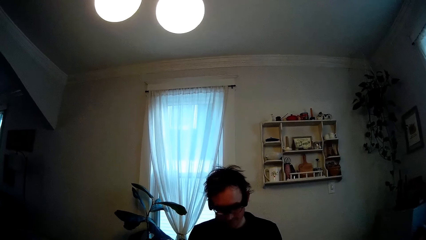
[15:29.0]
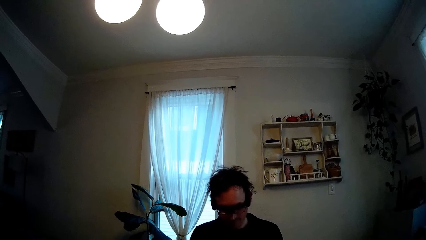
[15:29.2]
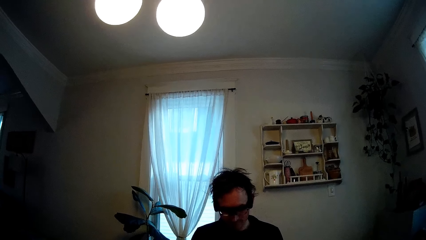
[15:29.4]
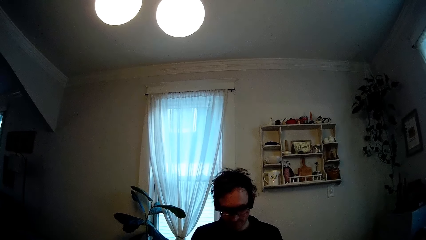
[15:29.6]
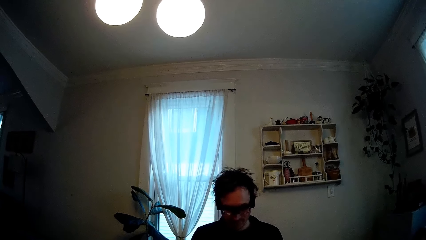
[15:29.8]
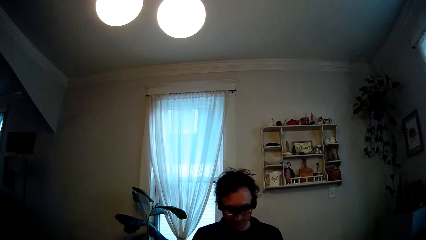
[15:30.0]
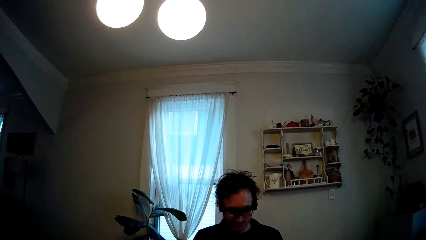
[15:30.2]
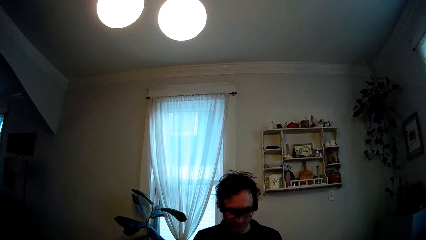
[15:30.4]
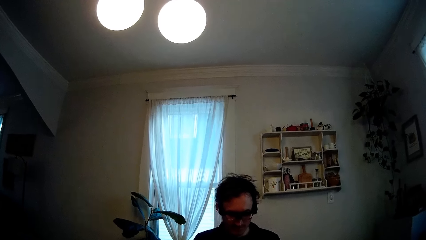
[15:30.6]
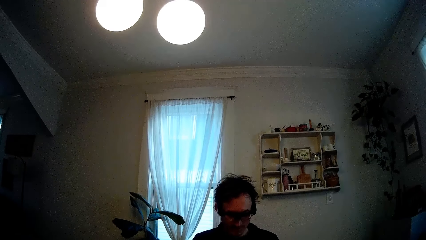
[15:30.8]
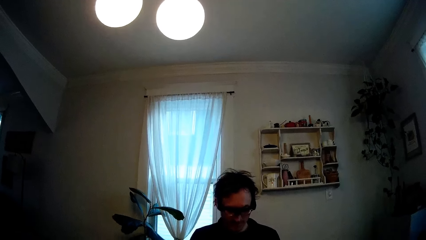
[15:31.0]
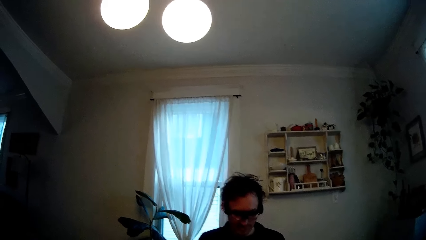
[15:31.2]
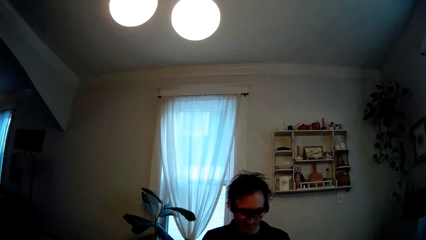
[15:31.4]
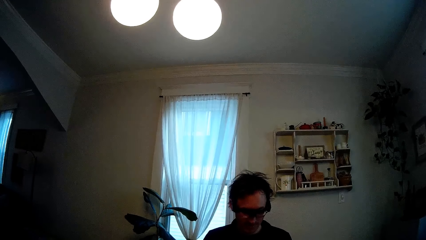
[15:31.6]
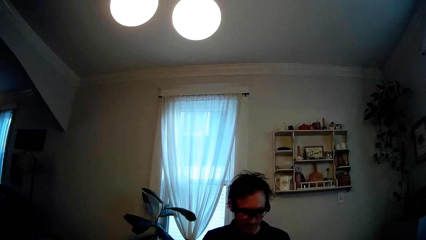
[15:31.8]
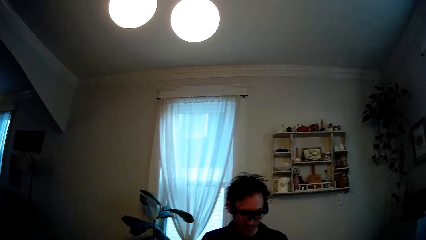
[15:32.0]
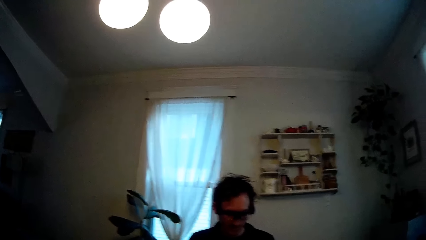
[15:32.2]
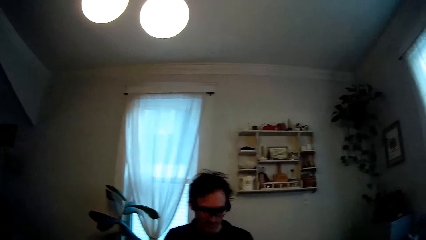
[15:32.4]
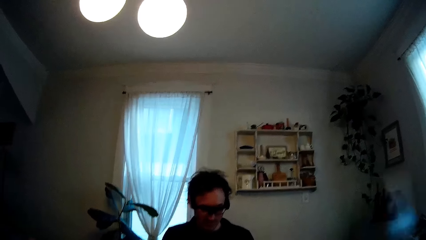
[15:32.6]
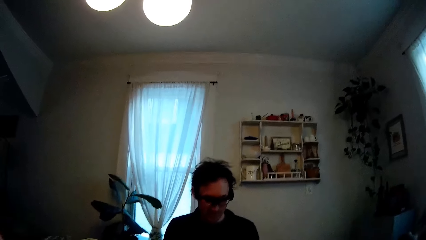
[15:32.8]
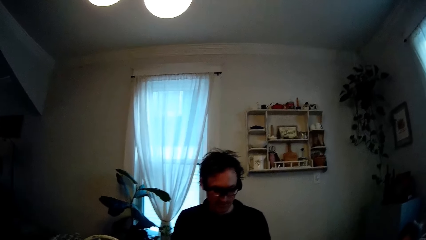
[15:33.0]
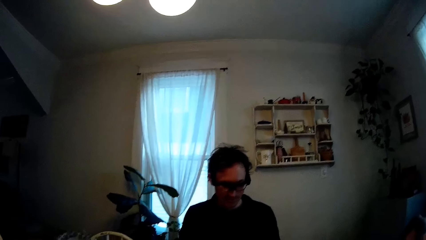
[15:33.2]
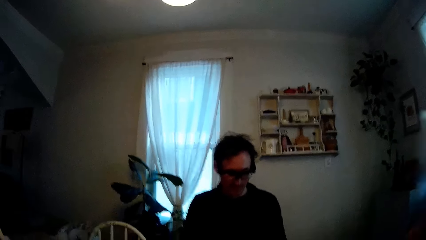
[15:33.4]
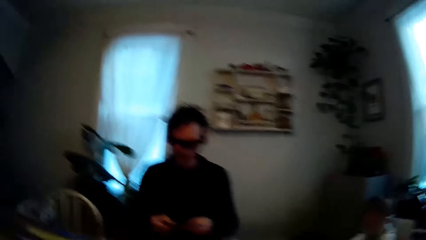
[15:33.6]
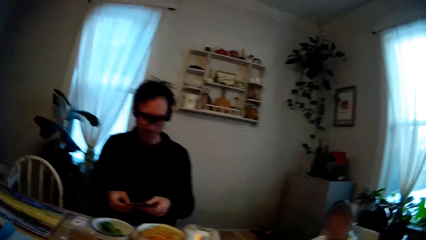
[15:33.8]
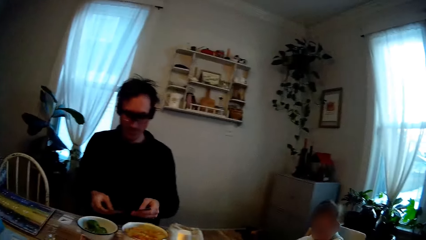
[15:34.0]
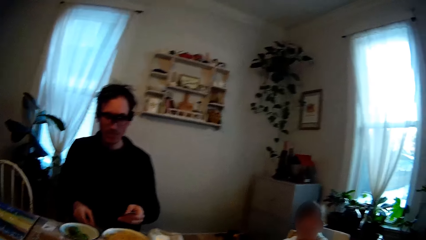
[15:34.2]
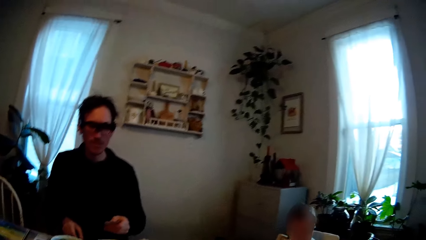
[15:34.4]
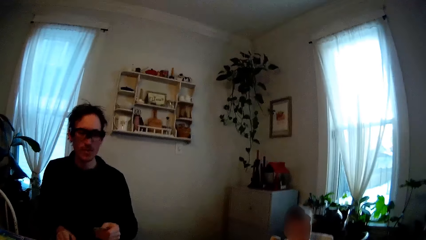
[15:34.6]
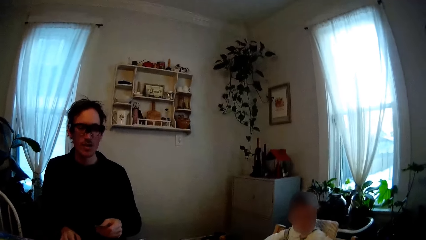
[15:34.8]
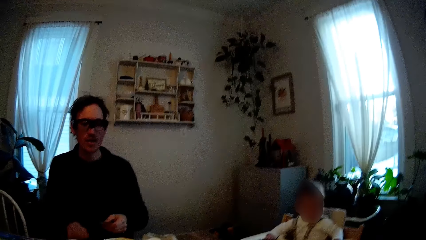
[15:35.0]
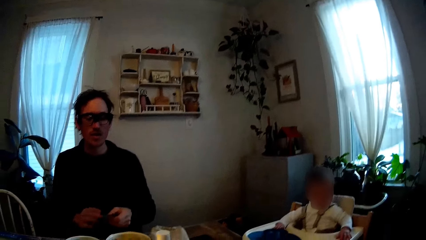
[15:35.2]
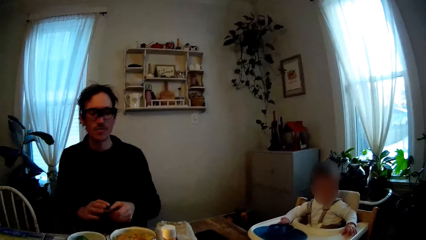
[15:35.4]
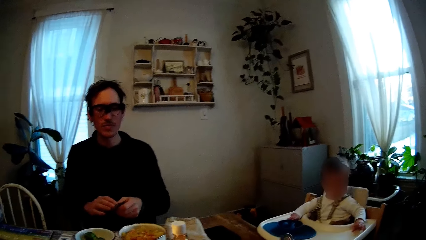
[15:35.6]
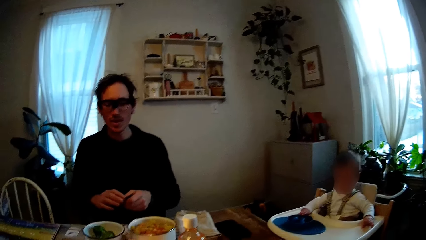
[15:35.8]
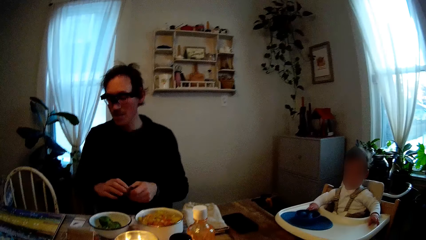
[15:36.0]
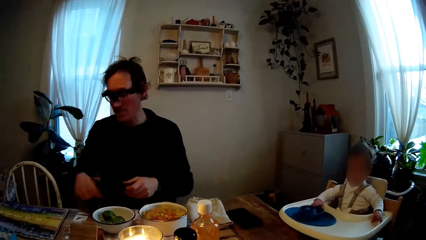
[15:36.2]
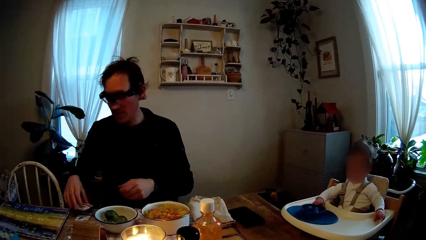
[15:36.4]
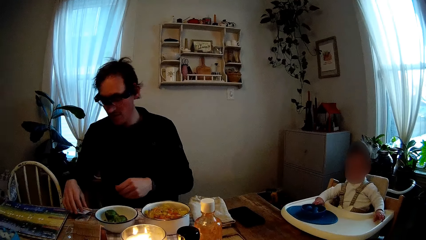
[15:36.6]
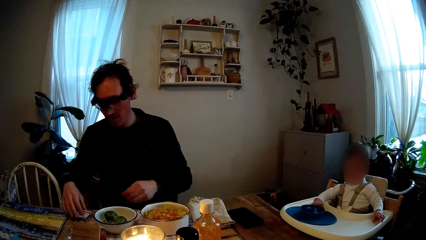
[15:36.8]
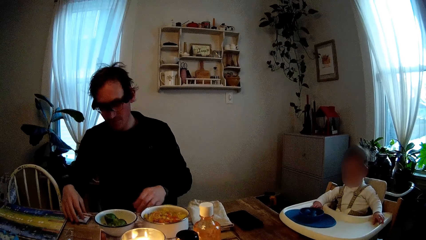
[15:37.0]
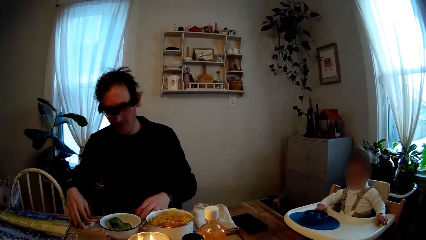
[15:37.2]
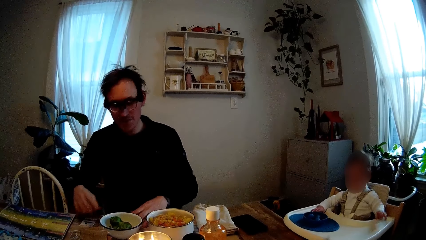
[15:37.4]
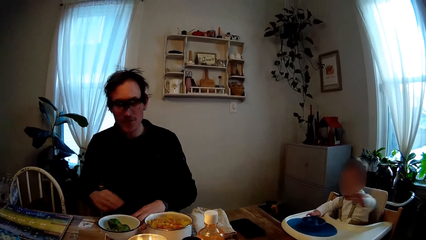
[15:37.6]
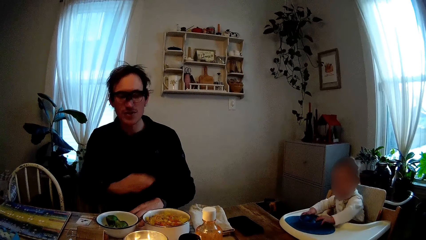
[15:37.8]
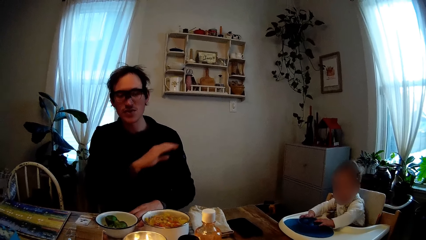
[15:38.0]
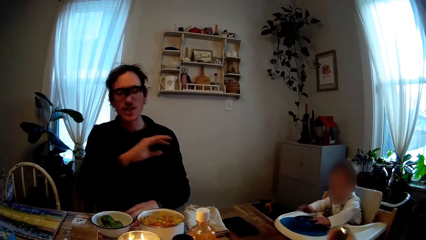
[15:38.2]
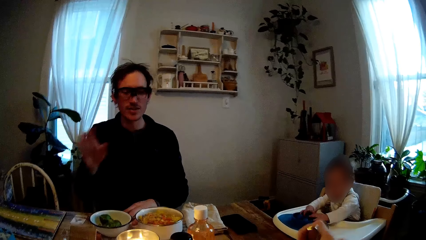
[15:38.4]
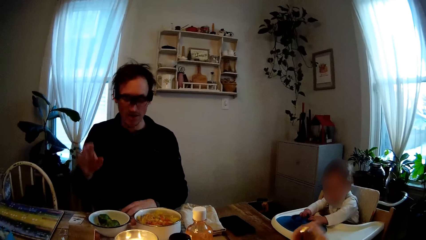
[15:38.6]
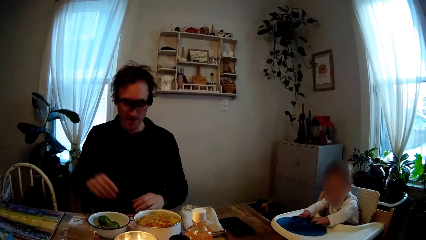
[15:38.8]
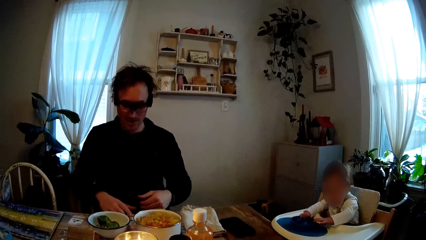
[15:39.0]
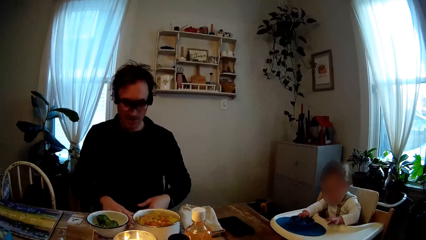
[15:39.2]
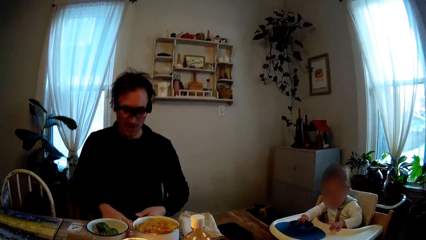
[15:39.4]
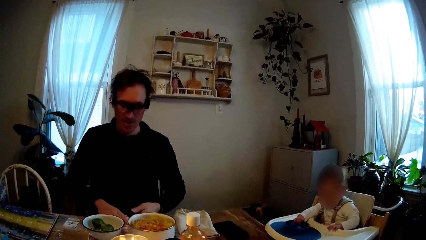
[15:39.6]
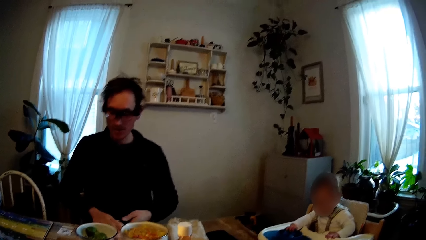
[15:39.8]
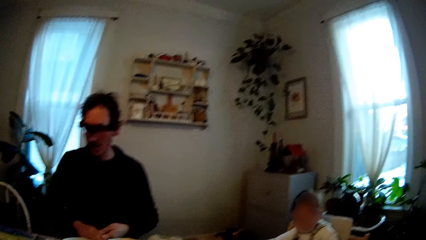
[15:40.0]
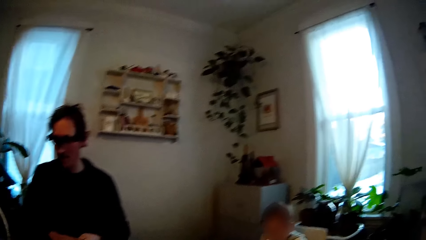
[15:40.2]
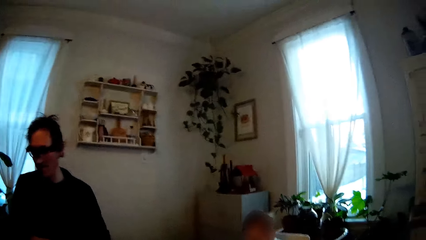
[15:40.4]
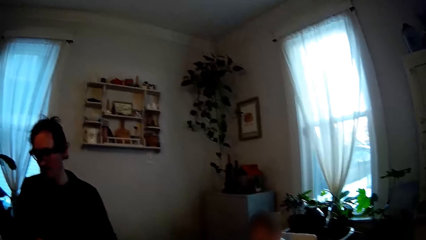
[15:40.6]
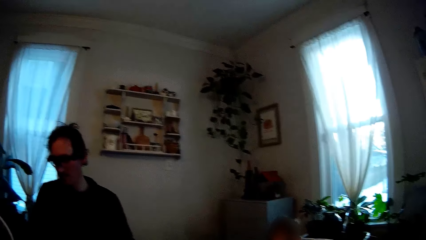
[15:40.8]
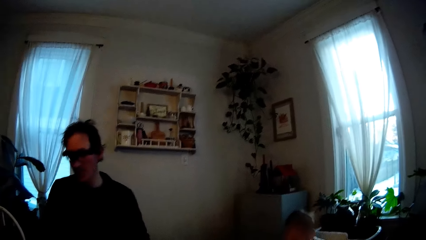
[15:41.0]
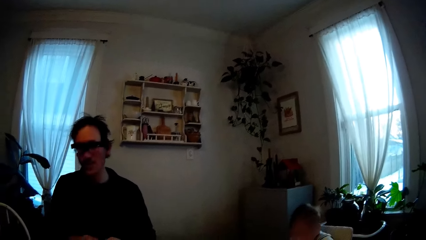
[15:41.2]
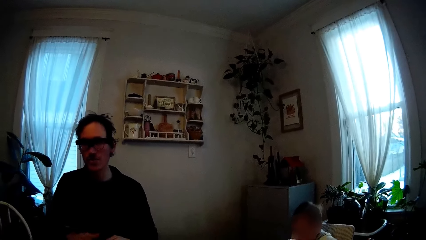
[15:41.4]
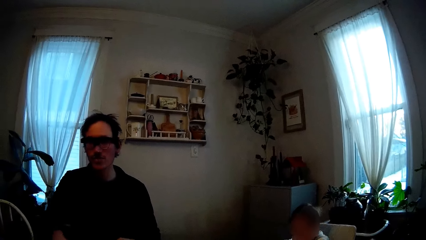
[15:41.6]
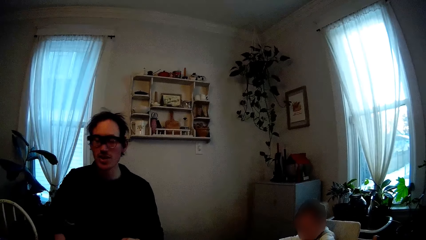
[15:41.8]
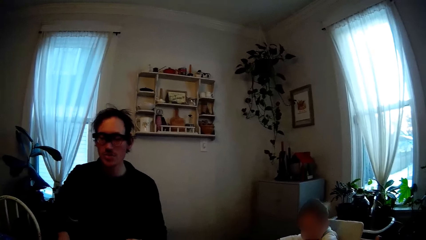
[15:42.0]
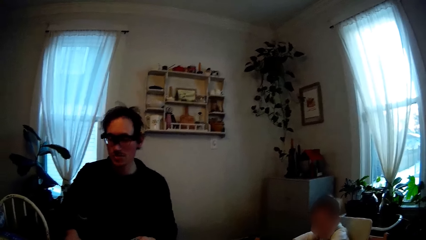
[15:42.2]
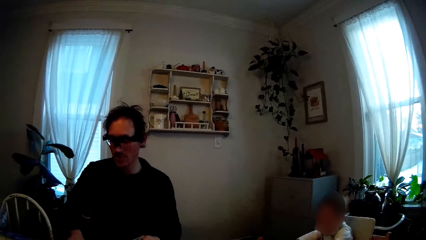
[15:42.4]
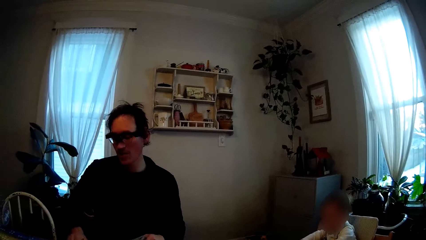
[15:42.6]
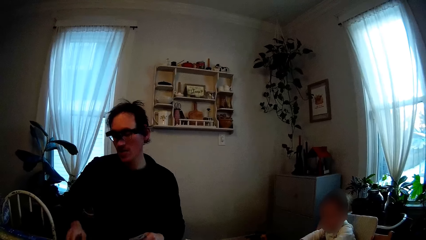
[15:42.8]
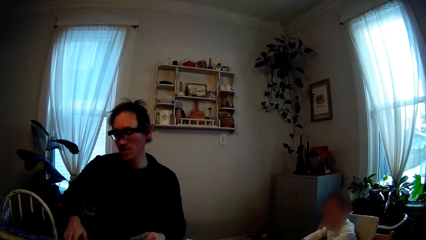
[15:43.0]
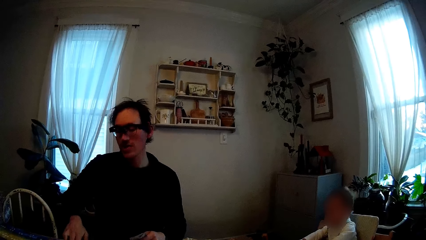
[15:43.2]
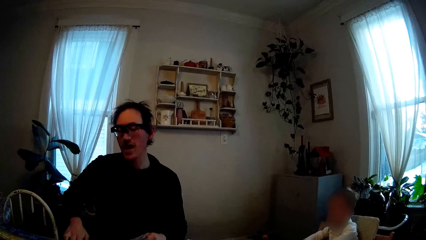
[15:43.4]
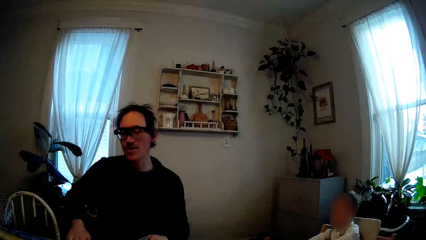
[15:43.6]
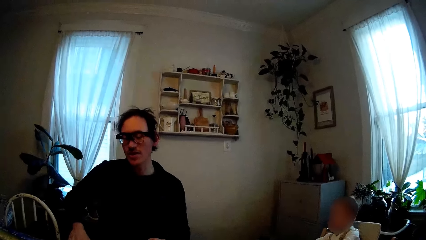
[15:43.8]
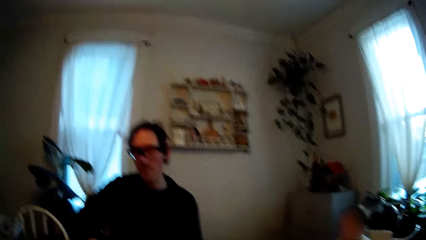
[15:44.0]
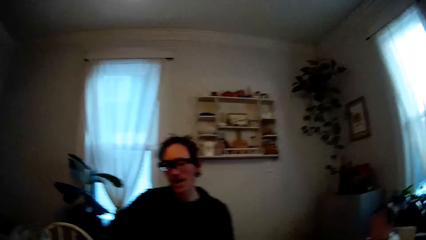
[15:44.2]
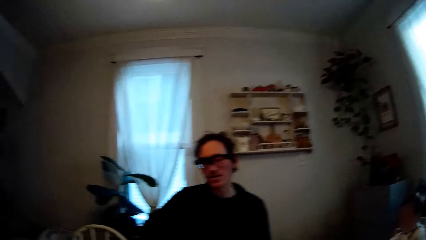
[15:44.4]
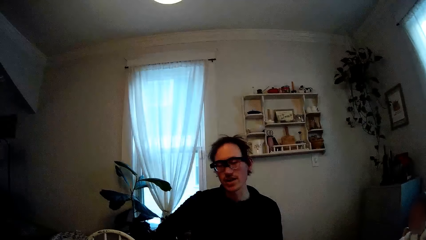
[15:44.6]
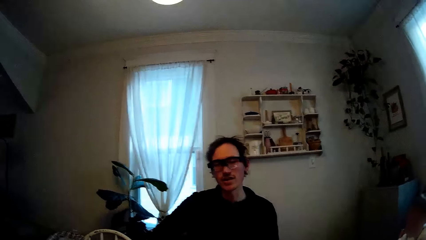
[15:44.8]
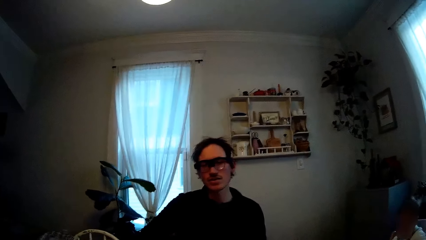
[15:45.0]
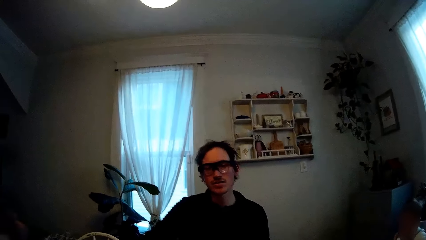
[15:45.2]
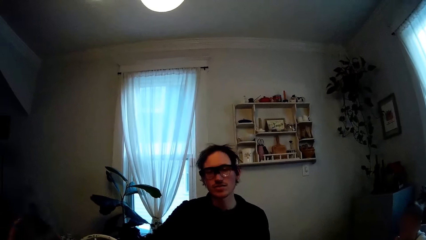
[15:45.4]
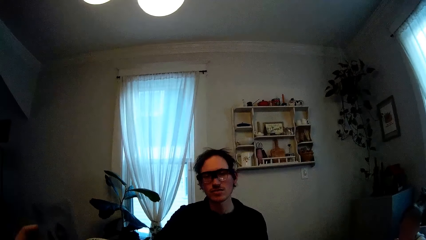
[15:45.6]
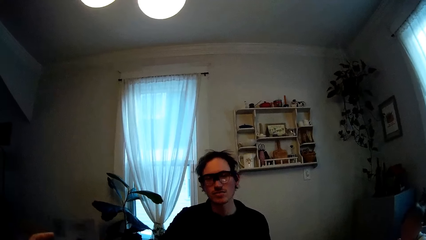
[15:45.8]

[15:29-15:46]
The man transfers the playing cards from his left hand to his right hand. The man places the playing cards in his right hand on the dining table. The man gesticulates with his right hand and places his left hand on the dining table. The man places his right hand on the dining table.
